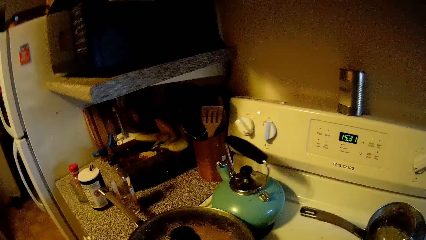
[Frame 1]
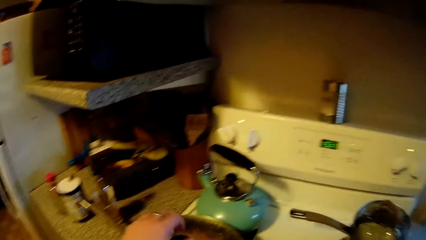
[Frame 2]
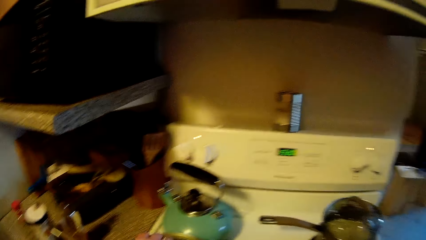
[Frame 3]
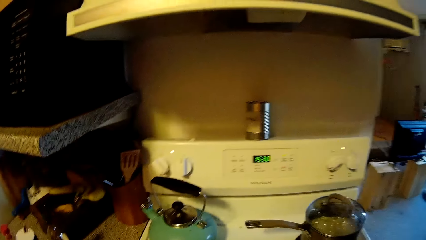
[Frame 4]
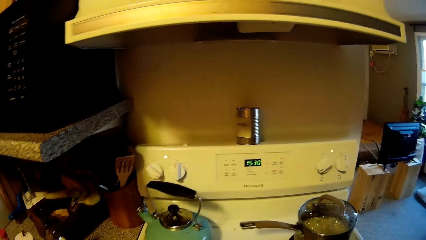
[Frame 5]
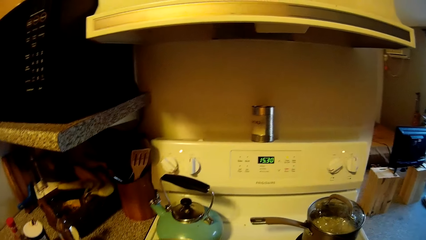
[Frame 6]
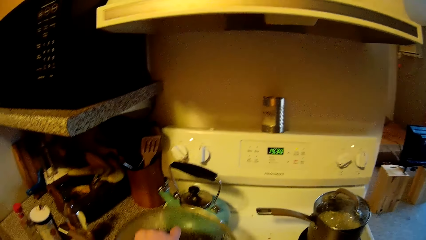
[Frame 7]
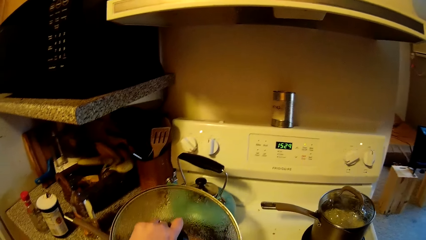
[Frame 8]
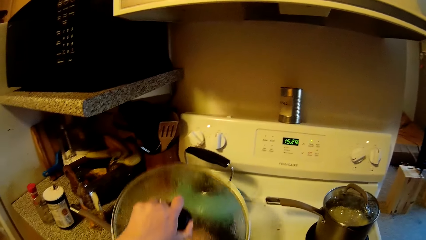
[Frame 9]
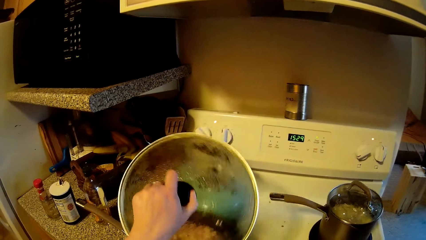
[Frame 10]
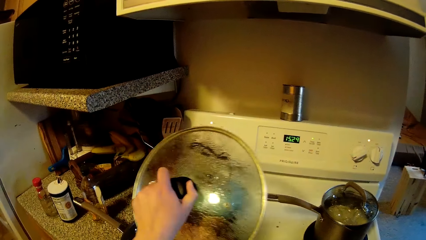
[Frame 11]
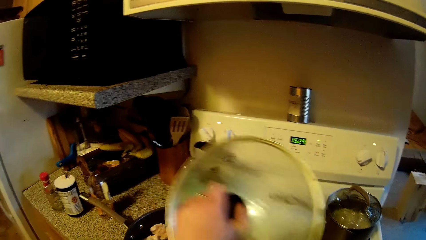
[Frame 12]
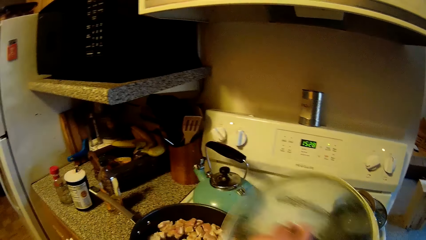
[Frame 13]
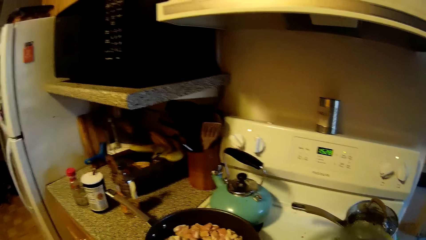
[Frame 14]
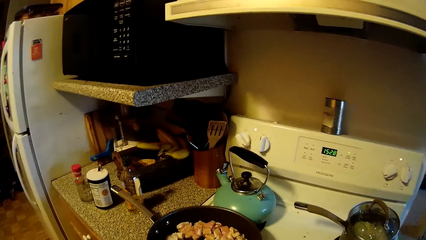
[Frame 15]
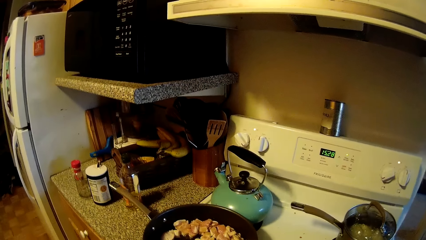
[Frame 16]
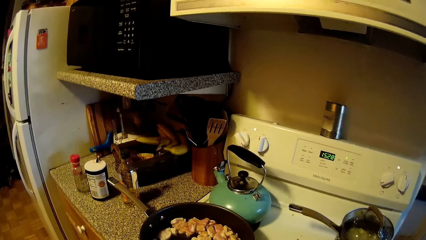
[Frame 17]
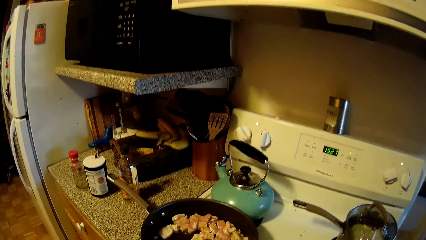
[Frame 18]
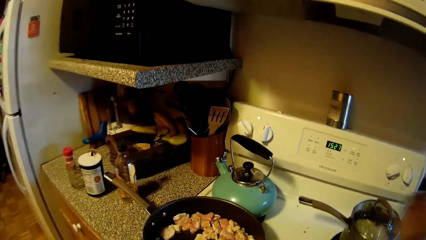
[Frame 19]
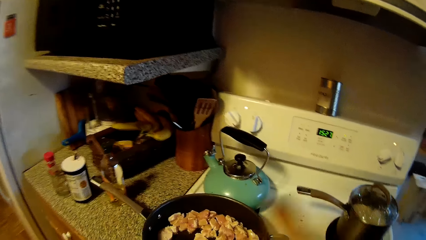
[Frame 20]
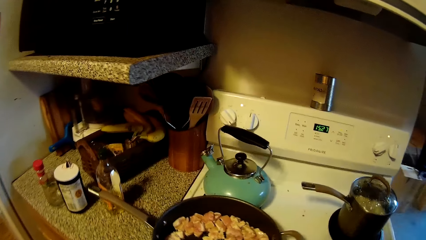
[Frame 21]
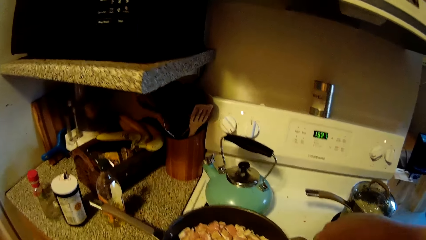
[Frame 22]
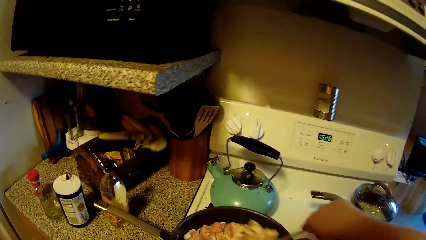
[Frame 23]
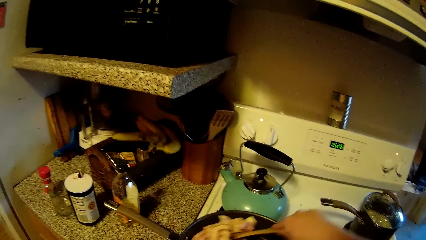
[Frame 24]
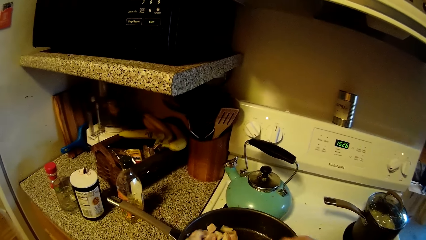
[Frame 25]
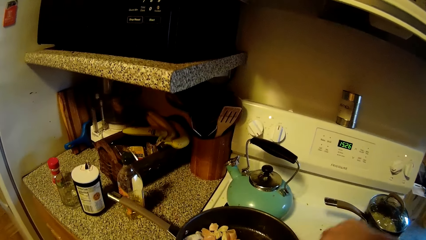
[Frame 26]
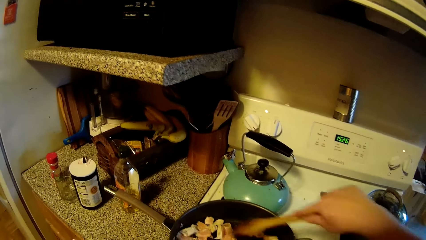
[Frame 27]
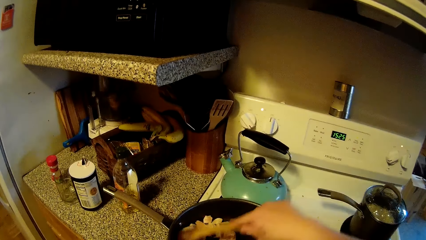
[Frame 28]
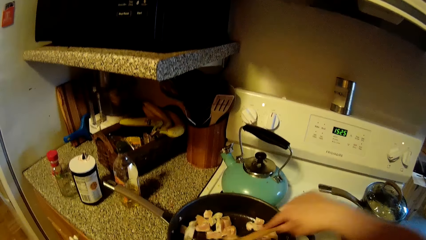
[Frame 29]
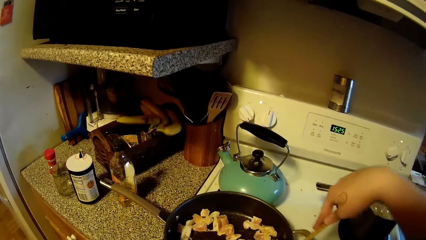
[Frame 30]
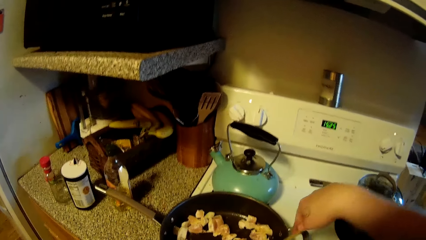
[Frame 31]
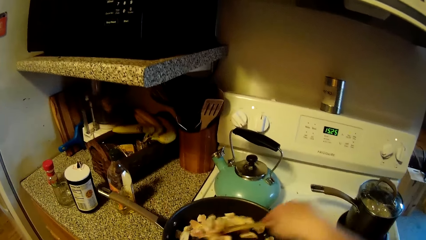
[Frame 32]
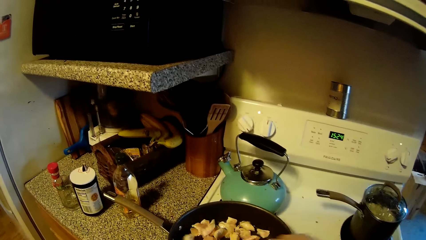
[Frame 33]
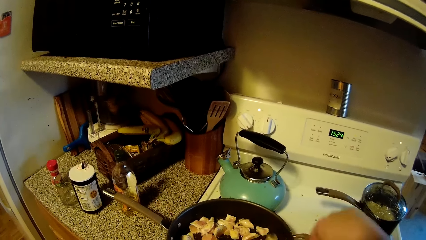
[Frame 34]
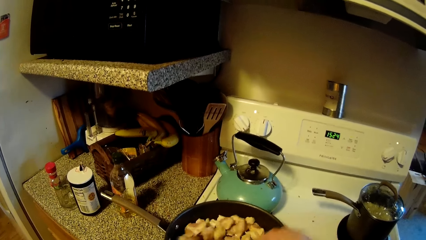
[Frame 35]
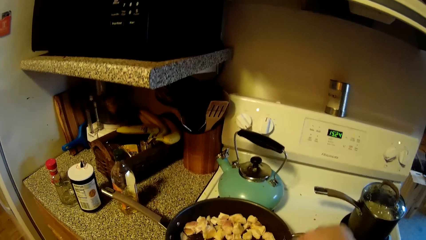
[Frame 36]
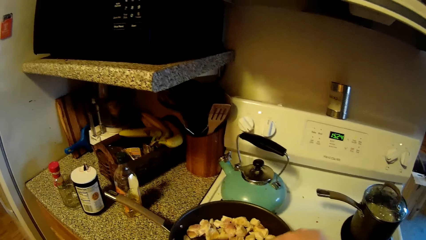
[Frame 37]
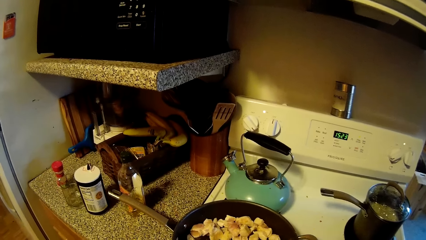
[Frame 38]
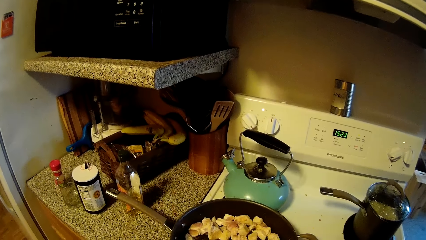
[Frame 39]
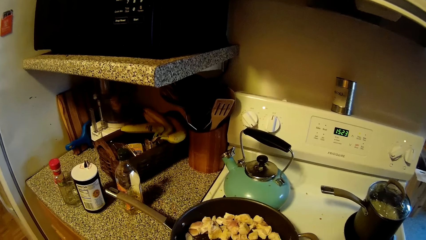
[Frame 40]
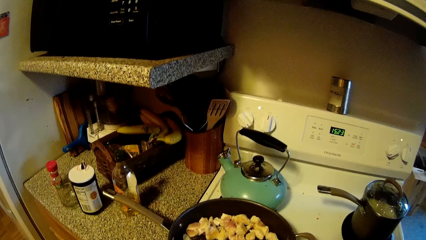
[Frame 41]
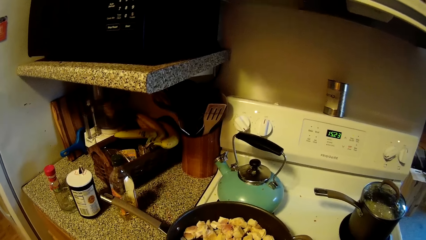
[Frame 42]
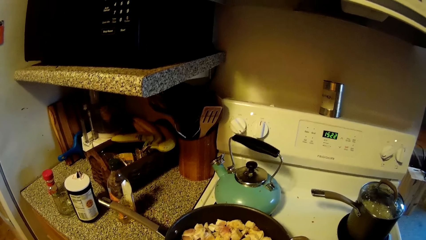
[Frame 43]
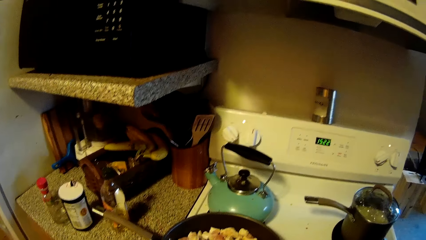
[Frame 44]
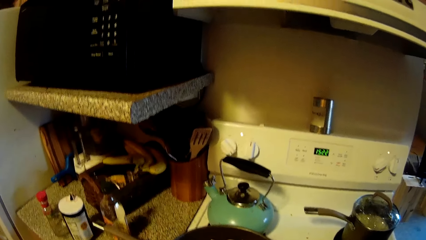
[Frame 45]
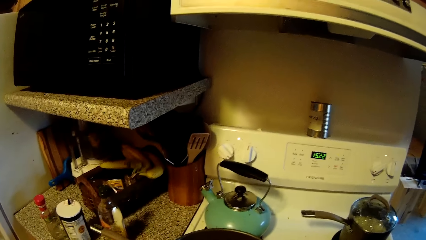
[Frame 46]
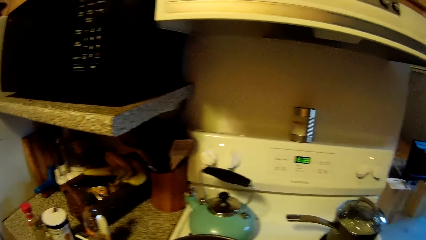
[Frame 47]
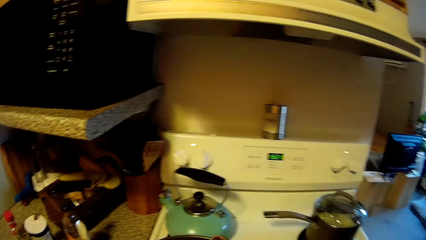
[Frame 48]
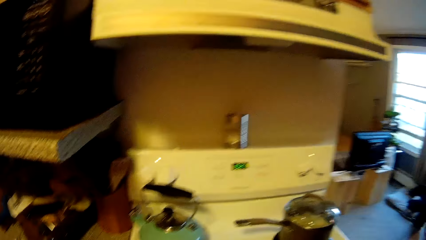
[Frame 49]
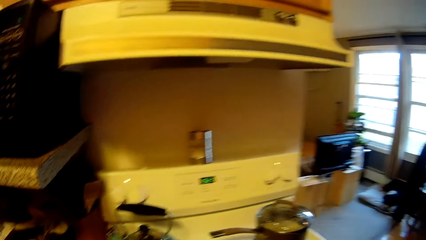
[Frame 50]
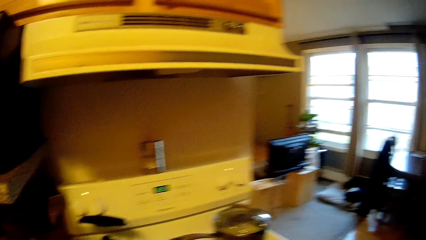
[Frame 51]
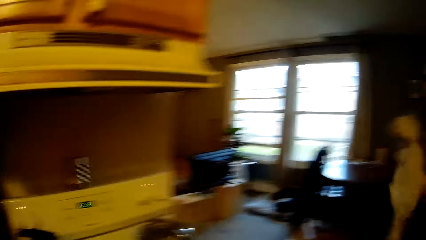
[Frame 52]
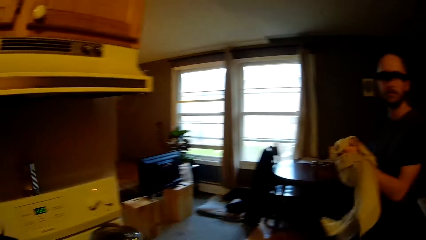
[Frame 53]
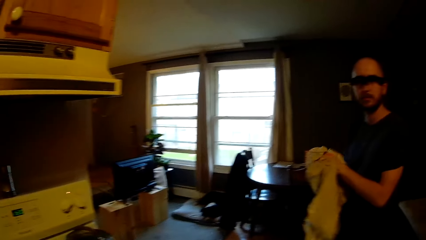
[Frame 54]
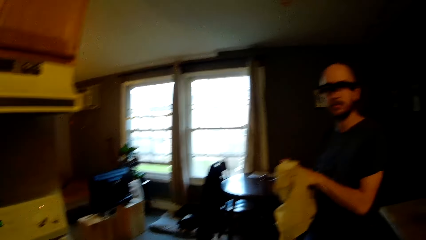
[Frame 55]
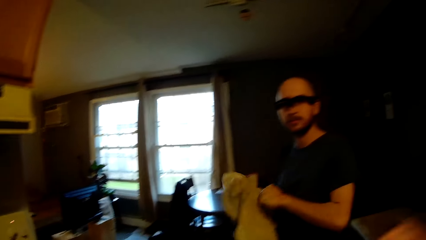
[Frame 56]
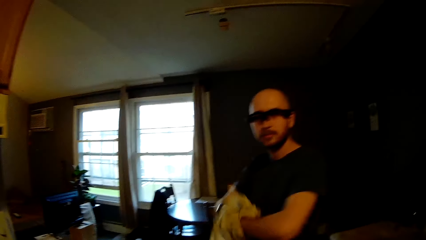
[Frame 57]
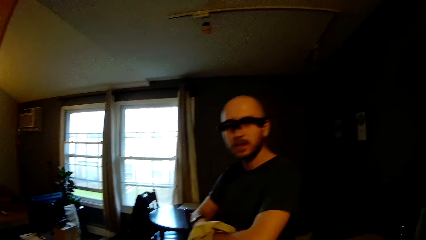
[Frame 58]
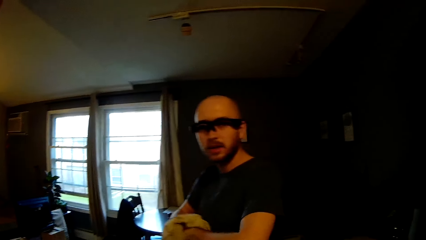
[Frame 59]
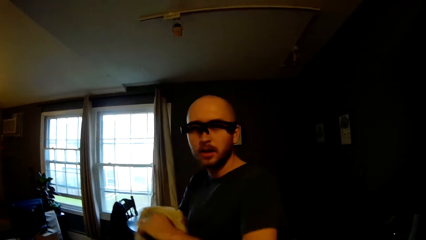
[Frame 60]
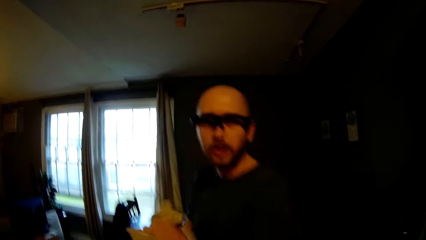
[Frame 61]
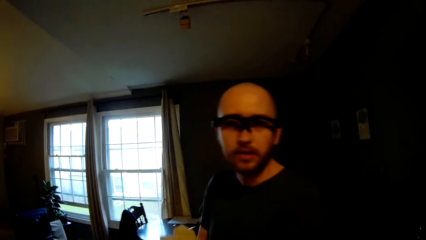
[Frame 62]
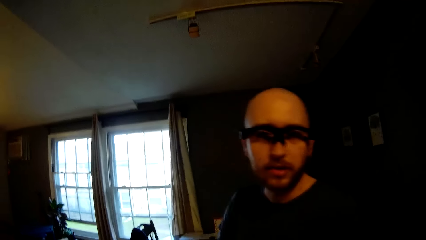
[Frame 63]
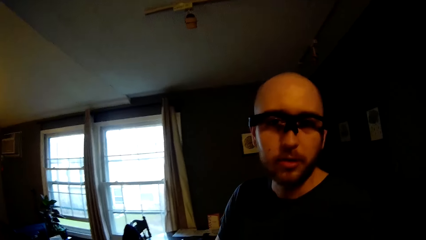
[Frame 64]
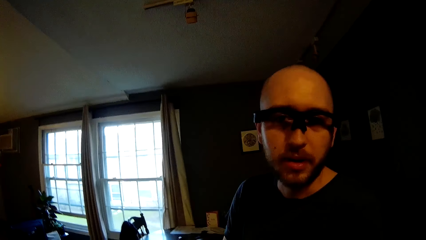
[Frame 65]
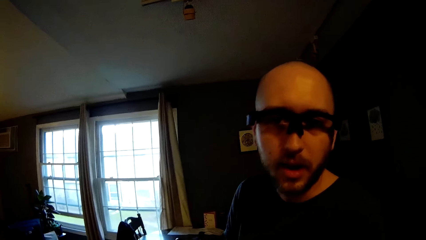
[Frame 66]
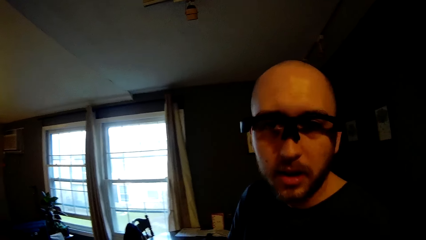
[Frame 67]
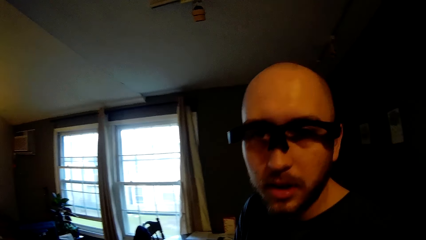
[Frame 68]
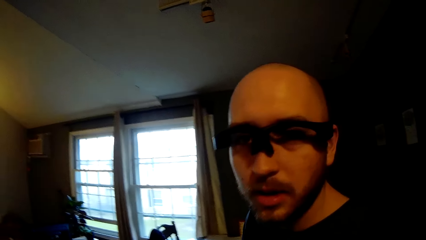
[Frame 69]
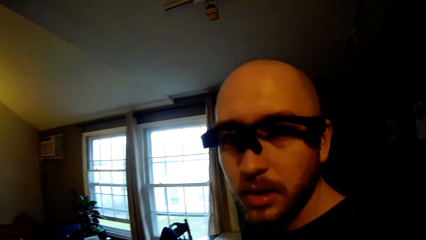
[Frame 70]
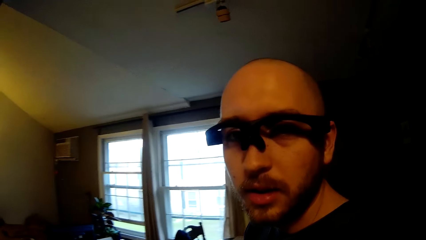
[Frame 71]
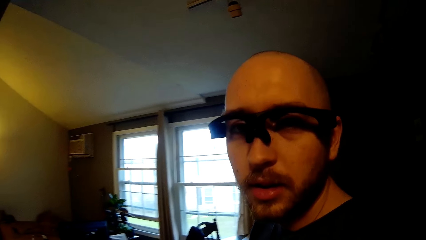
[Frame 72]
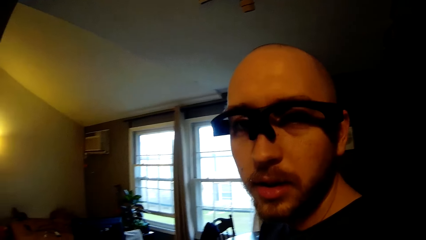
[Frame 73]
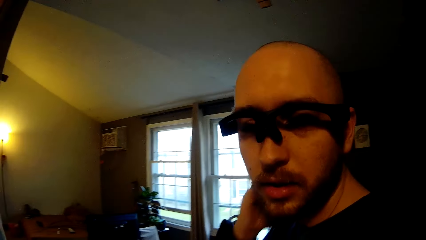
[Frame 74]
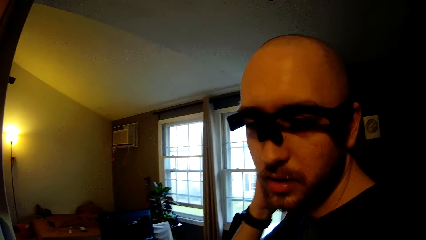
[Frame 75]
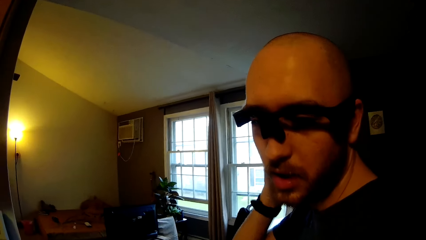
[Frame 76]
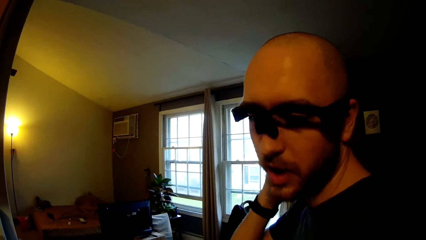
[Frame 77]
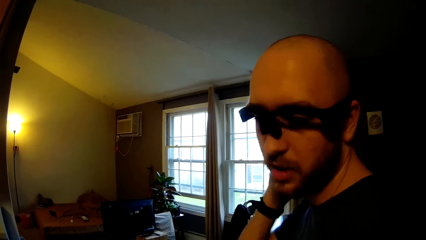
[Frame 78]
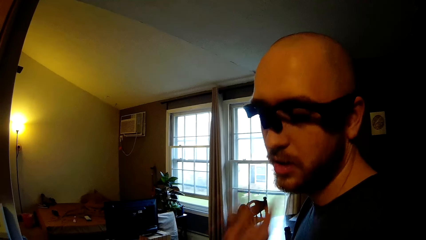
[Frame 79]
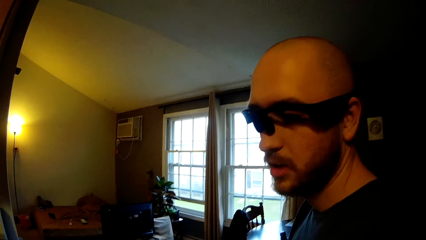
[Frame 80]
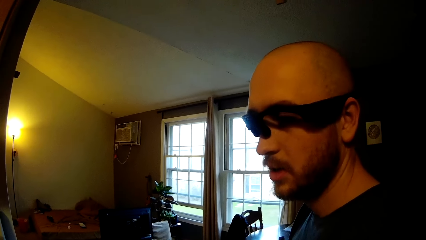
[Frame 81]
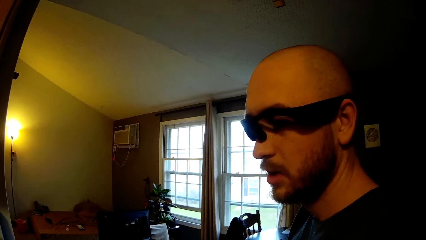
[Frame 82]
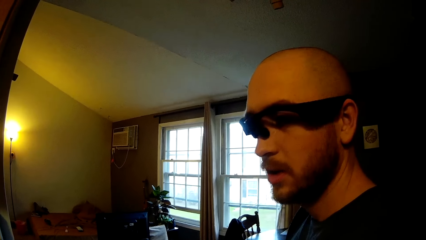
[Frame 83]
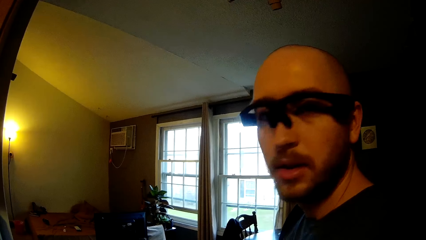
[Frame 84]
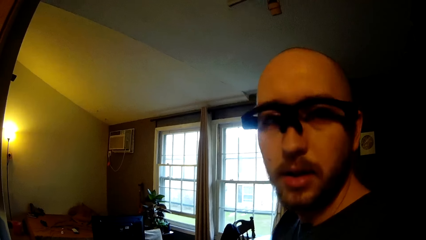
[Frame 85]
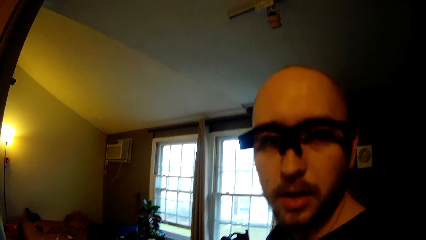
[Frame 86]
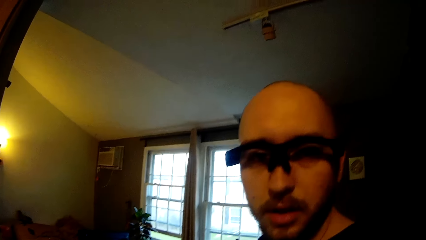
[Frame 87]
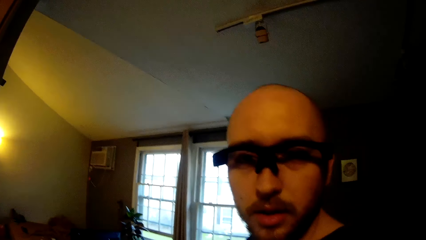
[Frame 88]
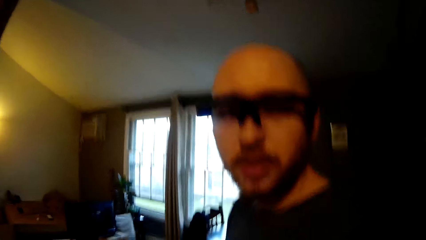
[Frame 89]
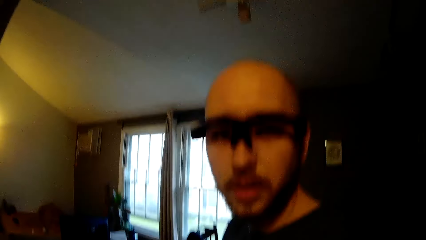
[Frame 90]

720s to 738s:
The camera wearer takes off a pan cover from a pan on the cooker. They stir the meat in the pan on the cooker with the wooden spoon in their right hand. They wipe their hands with the white towel in their hands. A man wipes his hands with the towel. The camera wearer converses with the man. They scratch their neck with their right hand.
